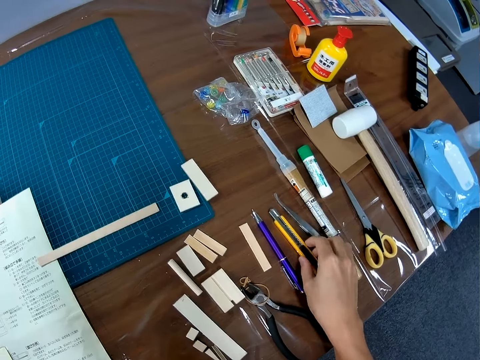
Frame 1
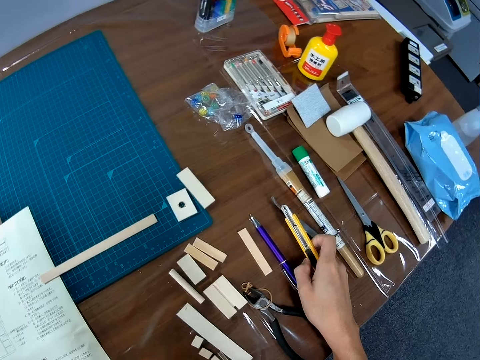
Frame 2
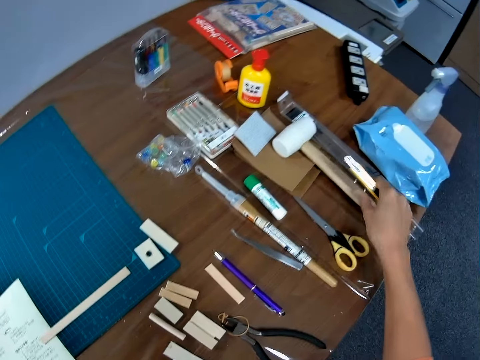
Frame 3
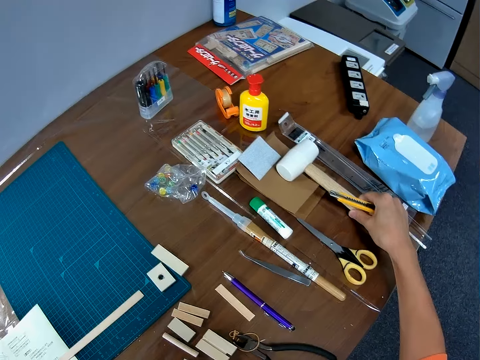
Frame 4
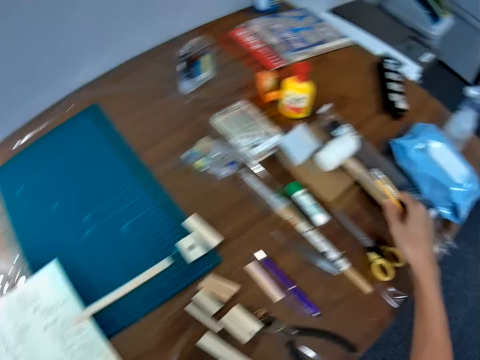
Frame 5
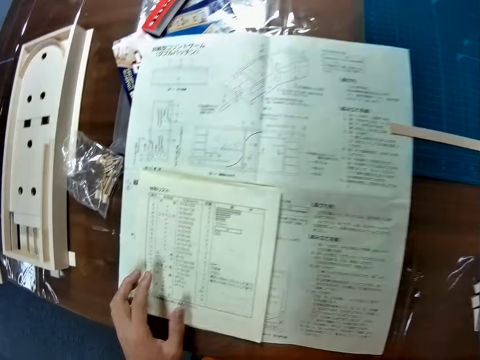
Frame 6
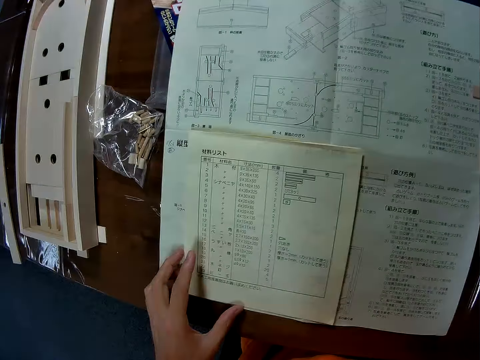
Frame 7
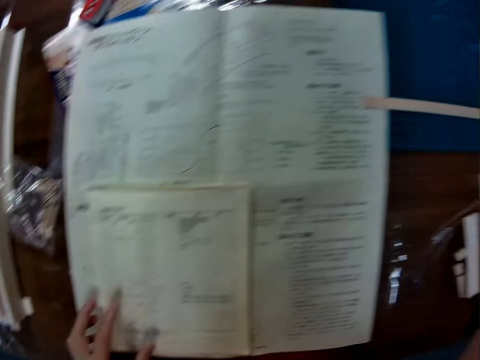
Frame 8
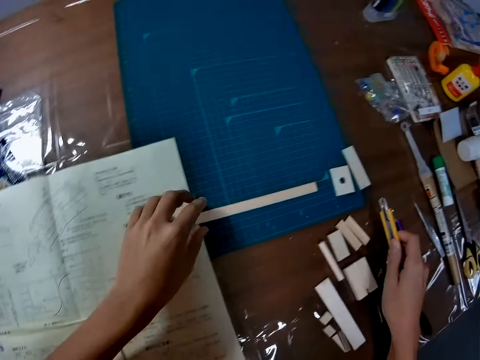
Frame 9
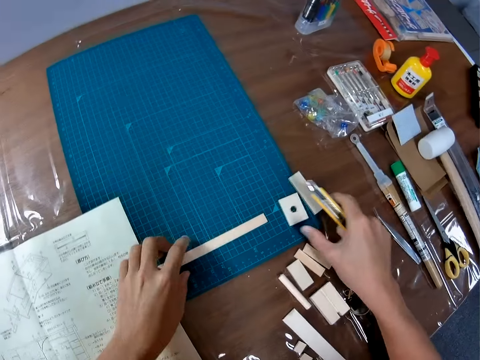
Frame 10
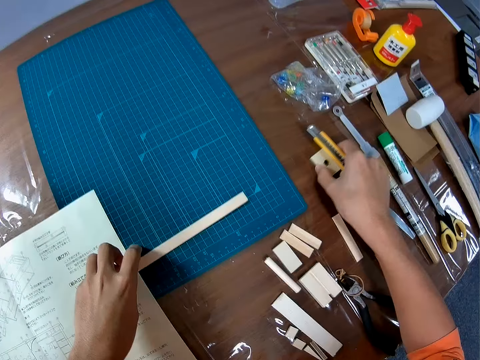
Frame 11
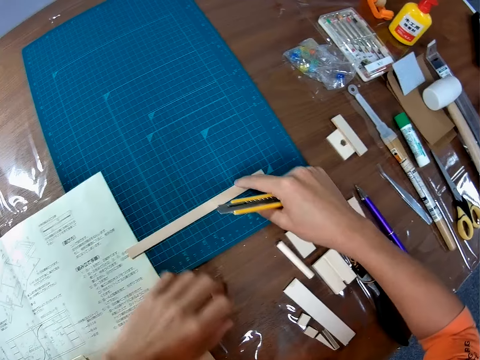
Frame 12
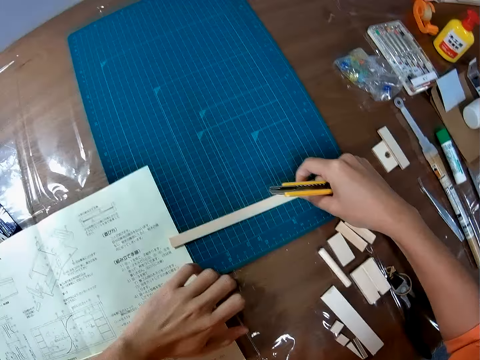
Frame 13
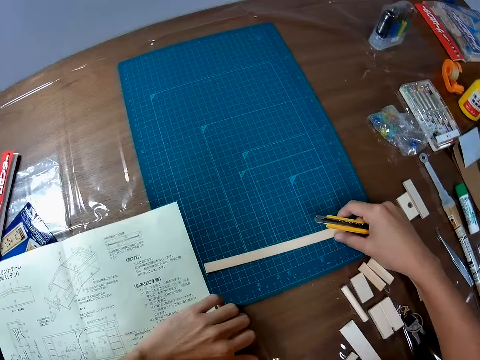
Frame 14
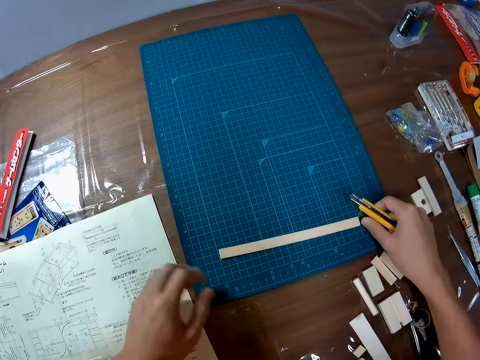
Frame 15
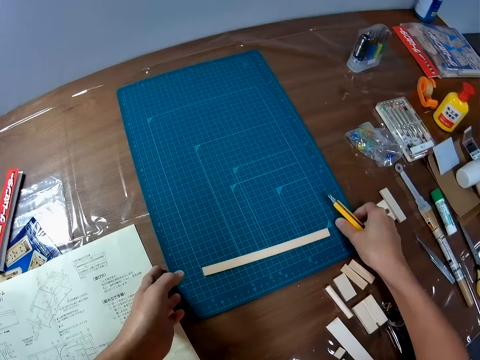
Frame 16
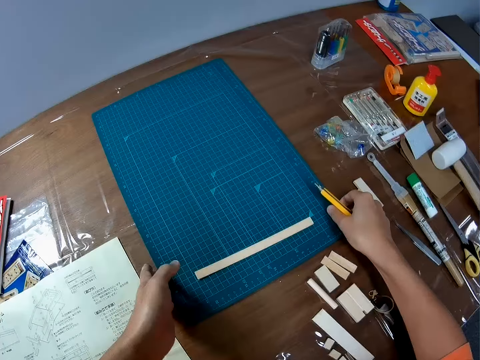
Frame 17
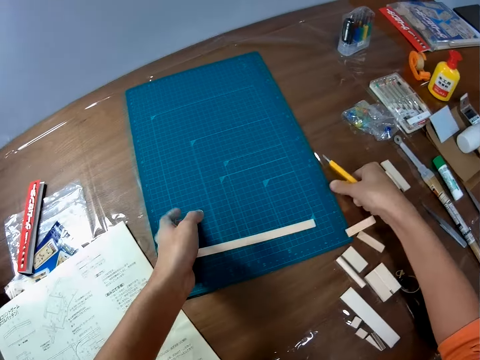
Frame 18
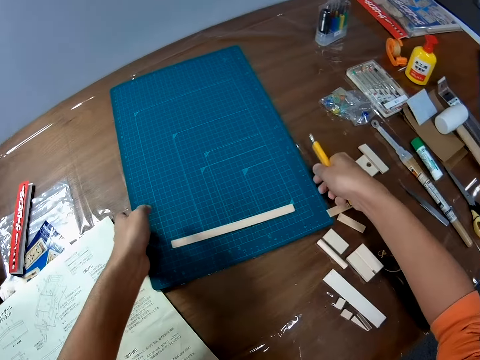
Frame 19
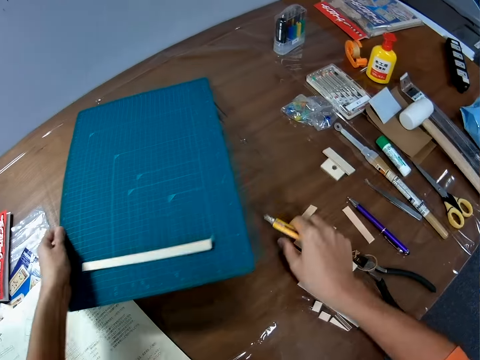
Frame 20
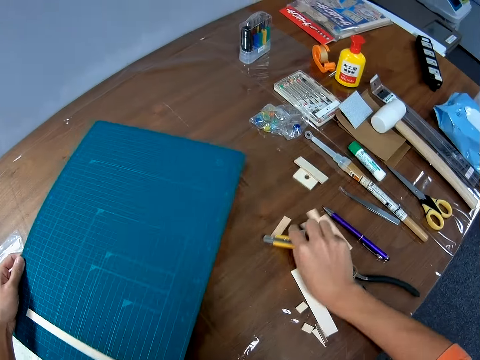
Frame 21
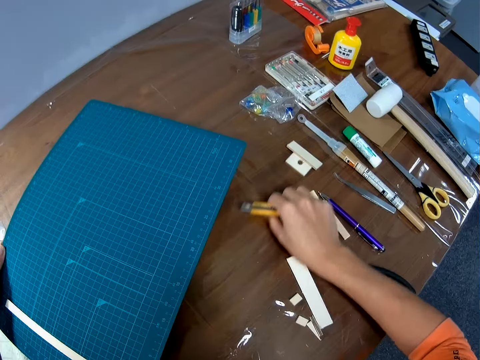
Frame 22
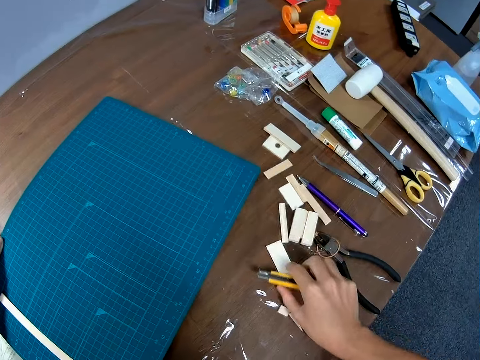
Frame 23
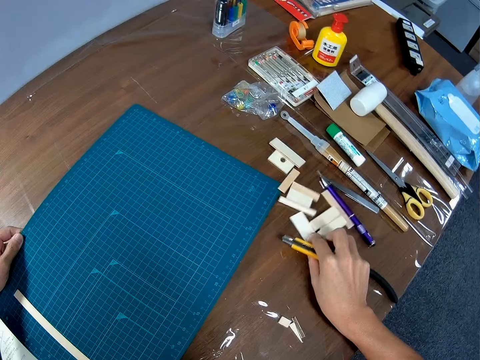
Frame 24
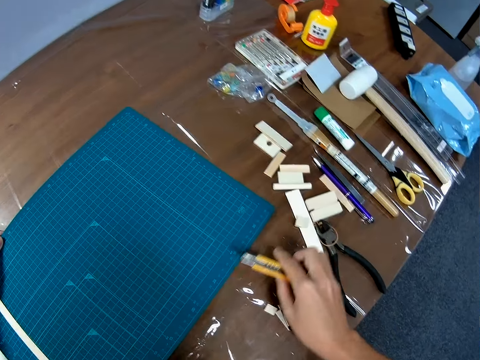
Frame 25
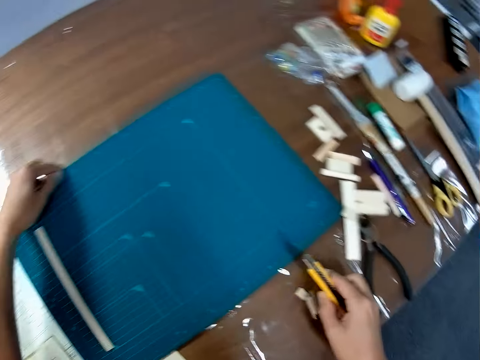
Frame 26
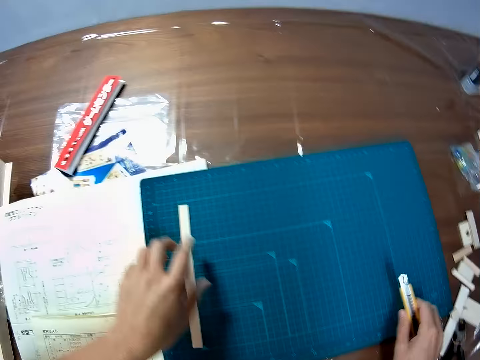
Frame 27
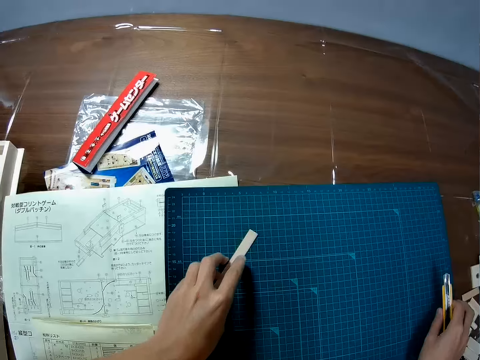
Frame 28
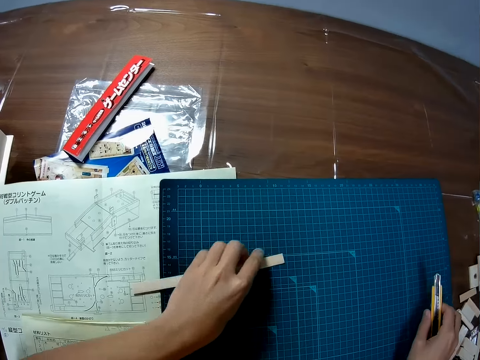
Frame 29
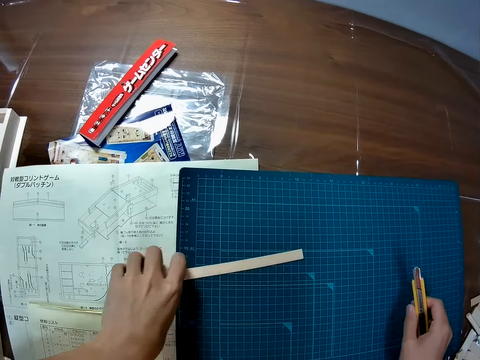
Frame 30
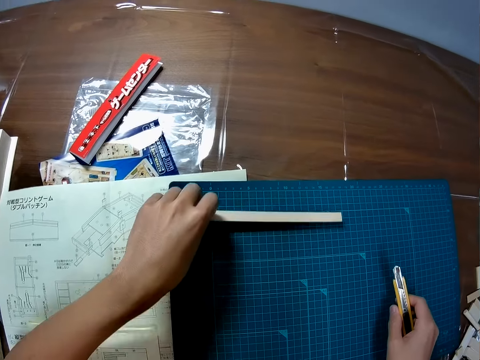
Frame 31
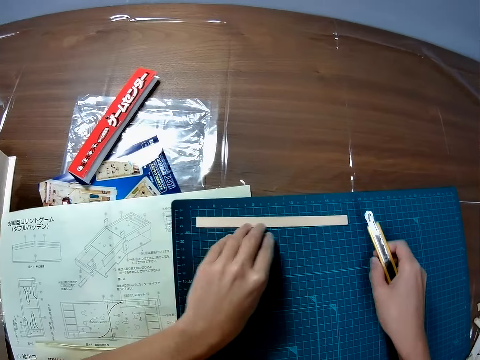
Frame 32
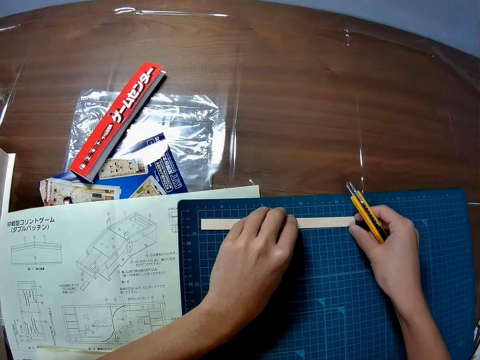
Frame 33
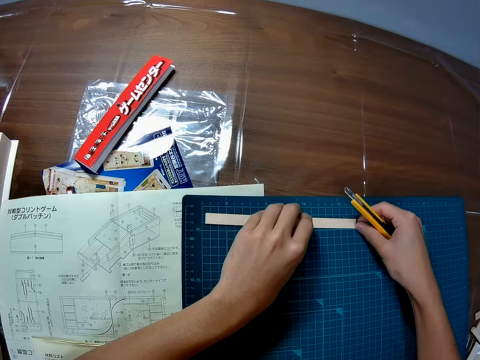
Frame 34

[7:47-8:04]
The camera wearer picks up a cutter blade from the table with his right hand. He moves the hammer on the table with his right hand. He stares at the paper on the table. He holds the piece of wood on the cutting sheet with his left hand. He moves some pieces of wood from the cutting sheet to the table with his right hand. He moves the papers on the table with his left hand. He picks up the cutting sheet from the table closer with both his hands. He brushes together some pieces of wood on the table with his right hand. He places the cutting sheet on the table. He adjusts the position of the piece of wood on the cutting sheet with his left hand. He touches the piece of wood.

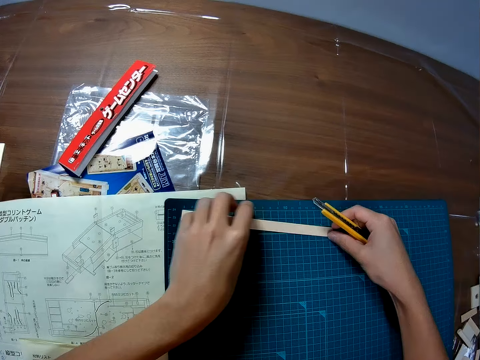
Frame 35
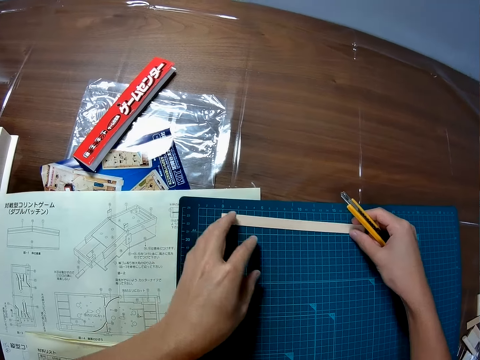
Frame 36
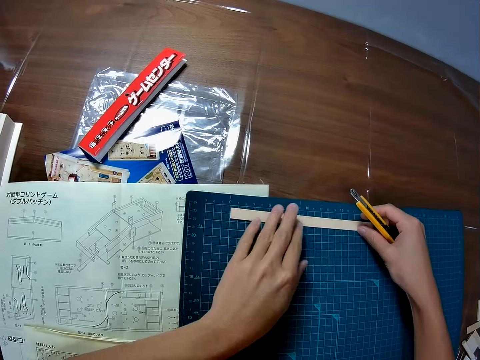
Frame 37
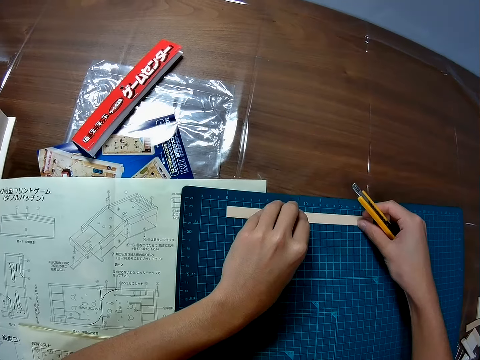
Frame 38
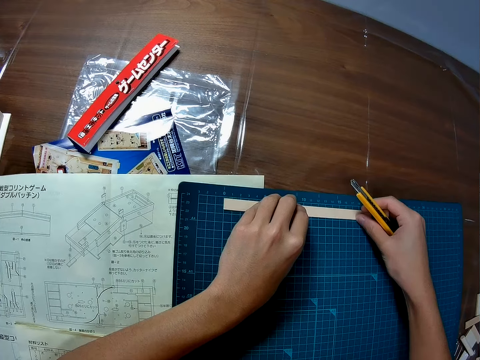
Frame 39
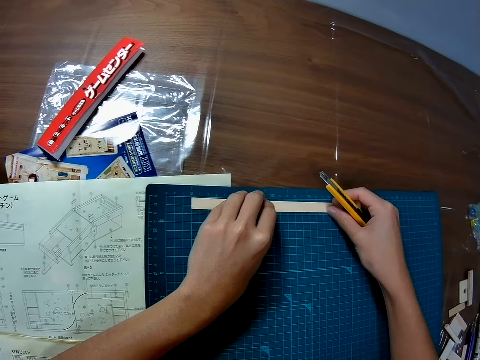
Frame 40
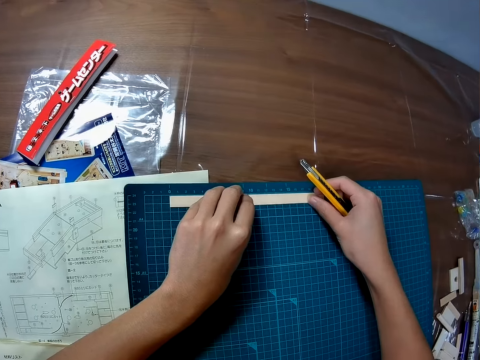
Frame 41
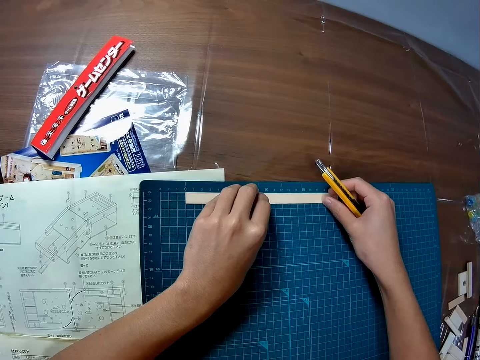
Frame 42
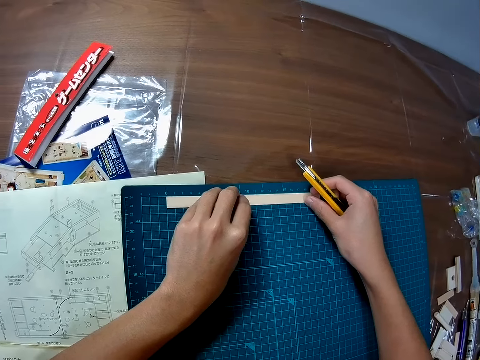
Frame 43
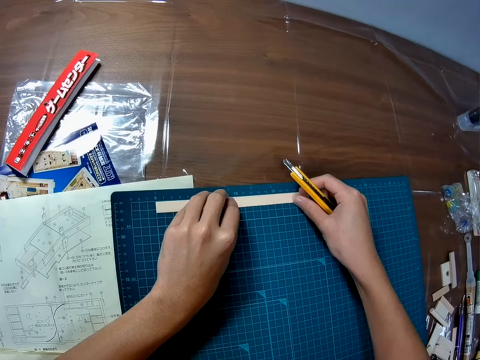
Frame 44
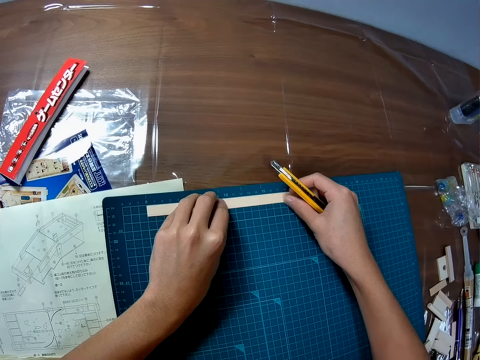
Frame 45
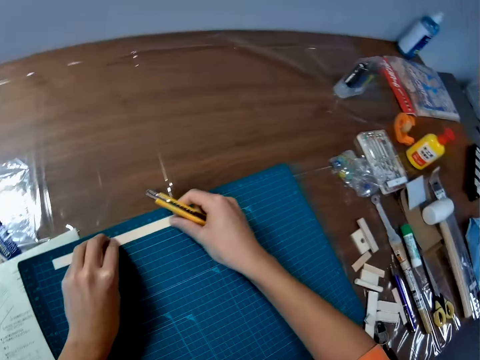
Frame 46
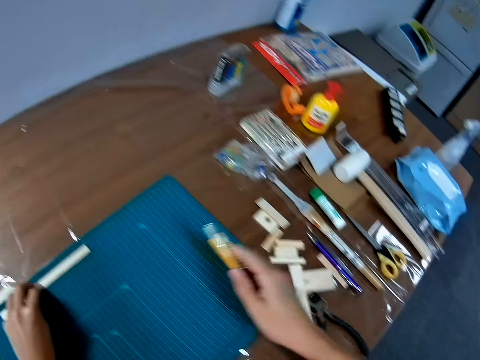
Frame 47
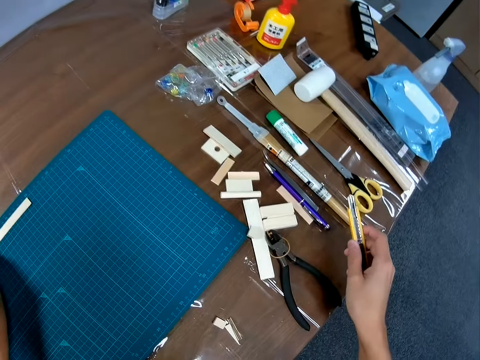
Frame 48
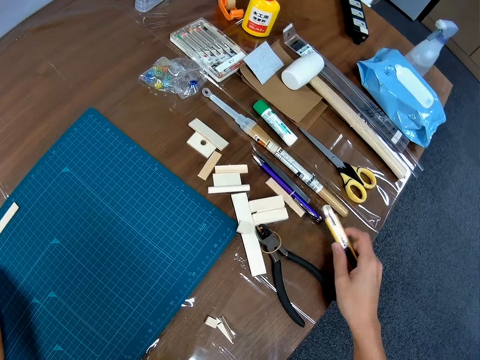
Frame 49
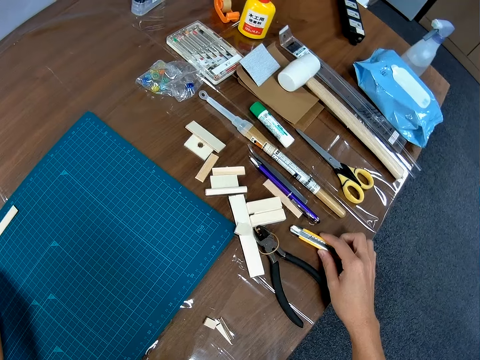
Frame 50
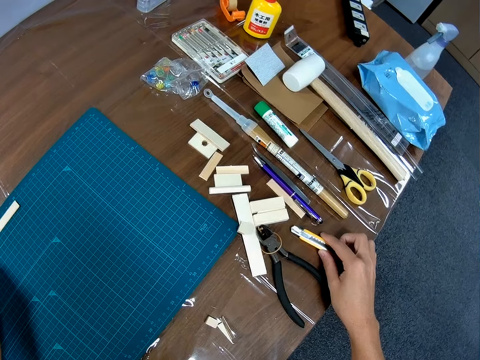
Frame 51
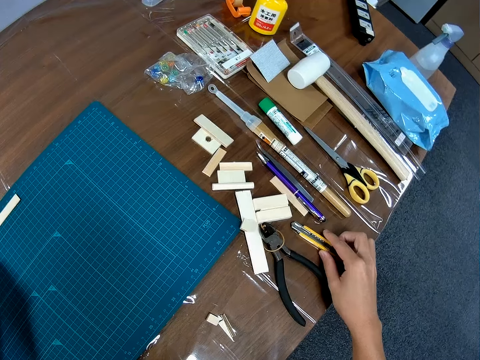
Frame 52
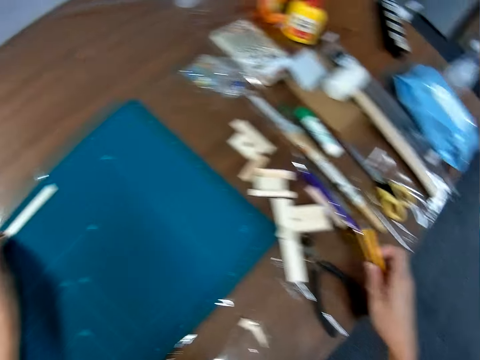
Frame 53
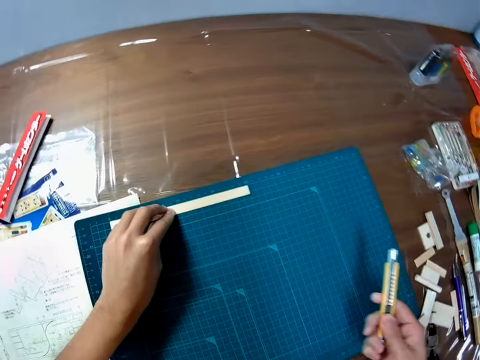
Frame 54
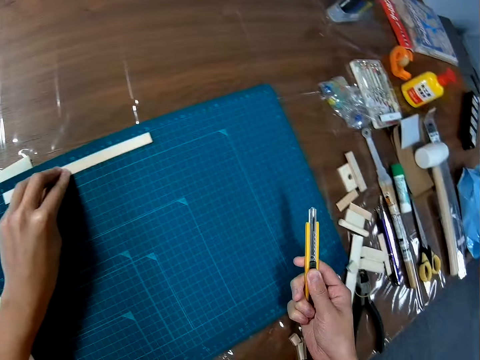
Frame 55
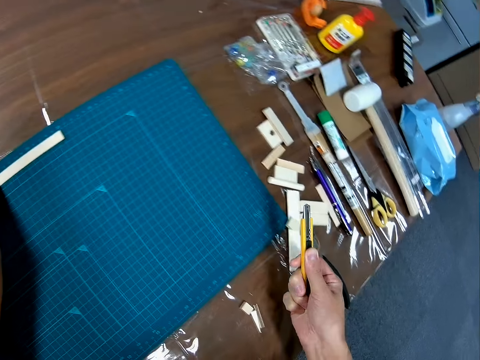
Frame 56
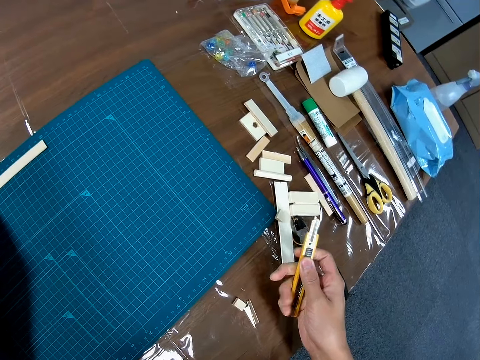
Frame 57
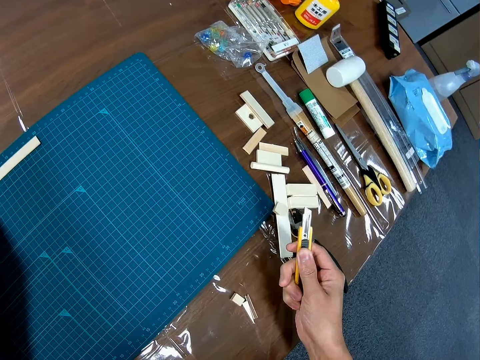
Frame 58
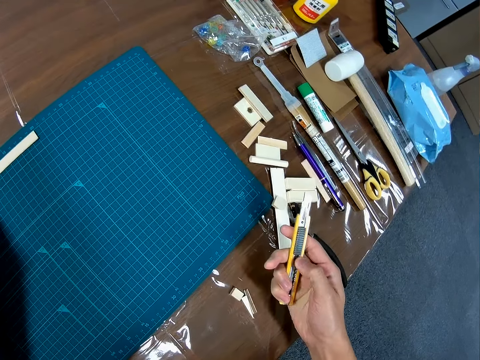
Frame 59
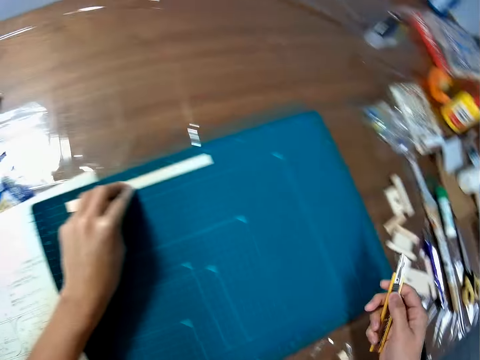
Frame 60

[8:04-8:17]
The camera wearer measures the piece of wood on the cutting mat. He drops the cutter blade in his right hand on the table. He picks up the cutter blade from the table with his right hand.
